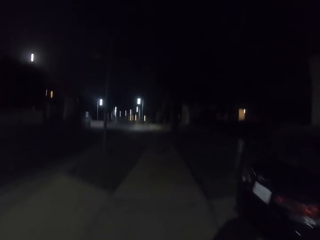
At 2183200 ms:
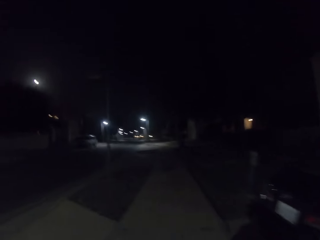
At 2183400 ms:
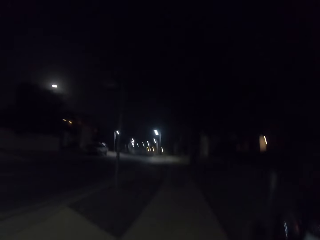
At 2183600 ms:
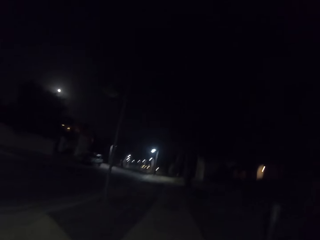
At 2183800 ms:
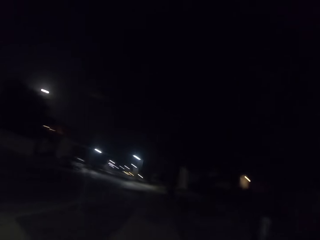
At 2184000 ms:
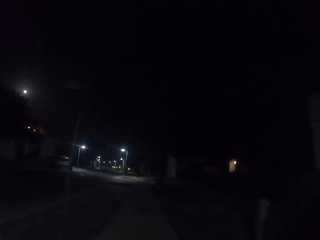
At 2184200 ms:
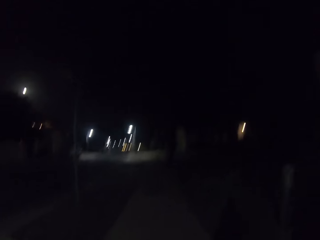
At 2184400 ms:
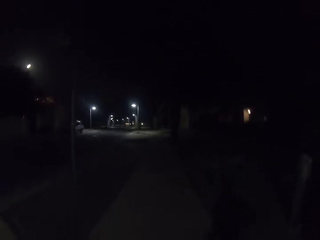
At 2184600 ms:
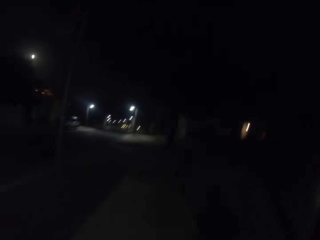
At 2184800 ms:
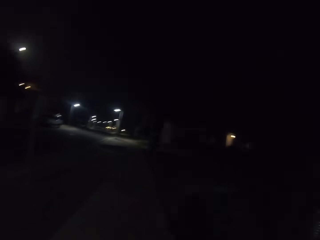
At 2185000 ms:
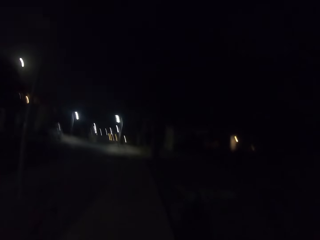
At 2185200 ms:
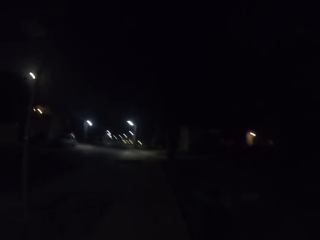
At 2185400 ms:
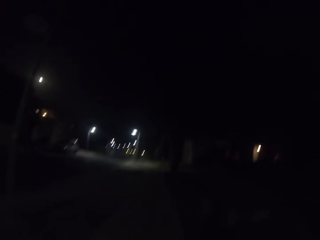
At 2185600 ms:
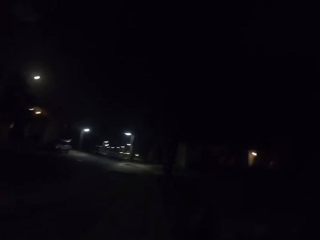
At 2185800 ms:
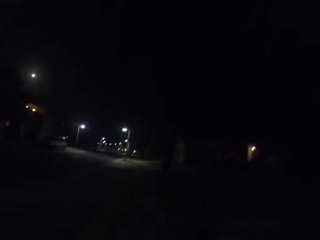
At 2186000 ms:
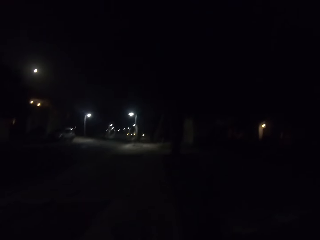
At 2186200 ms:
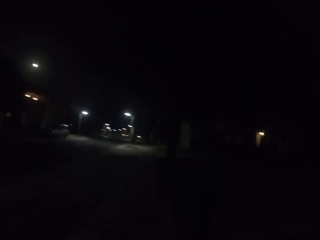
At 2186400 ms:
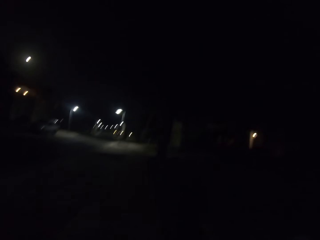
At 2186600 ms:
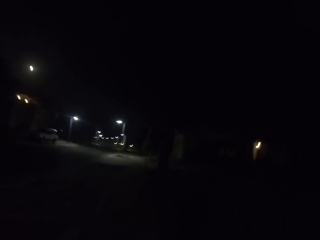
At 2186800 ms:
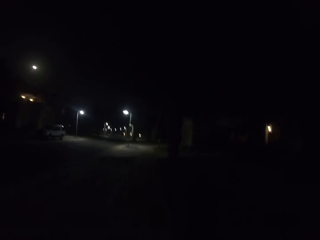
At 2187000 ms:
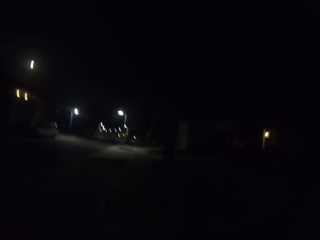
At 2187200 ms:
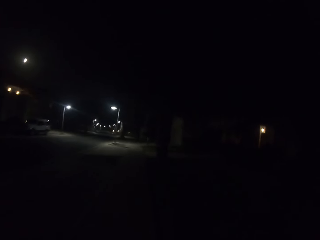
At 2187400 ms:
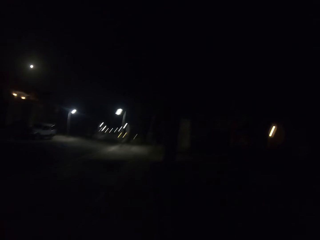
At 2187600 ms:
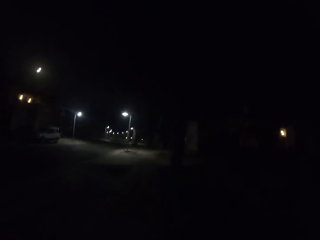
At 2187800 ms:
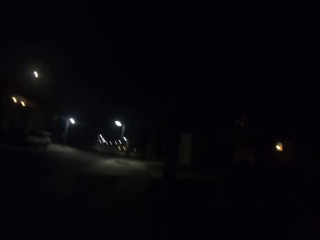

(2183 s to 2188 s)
The camera wearer jogs on the sidewalk.

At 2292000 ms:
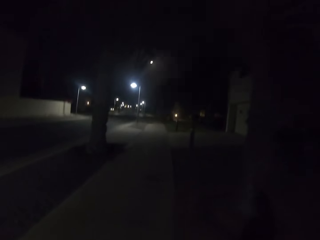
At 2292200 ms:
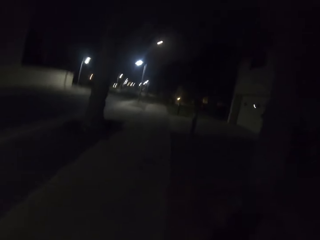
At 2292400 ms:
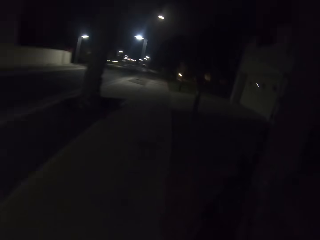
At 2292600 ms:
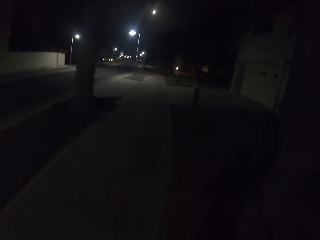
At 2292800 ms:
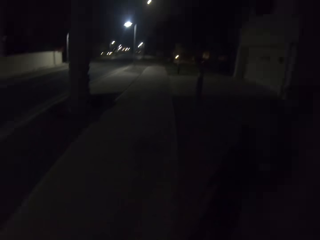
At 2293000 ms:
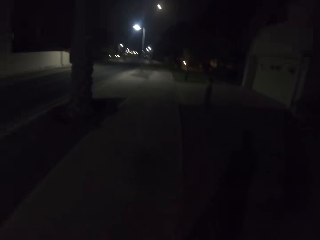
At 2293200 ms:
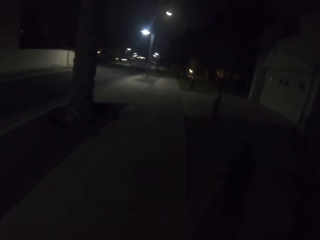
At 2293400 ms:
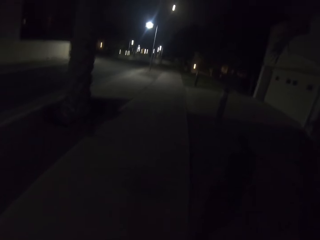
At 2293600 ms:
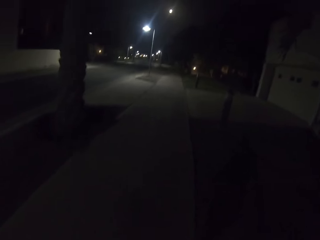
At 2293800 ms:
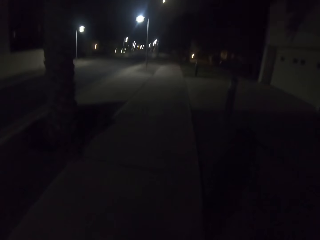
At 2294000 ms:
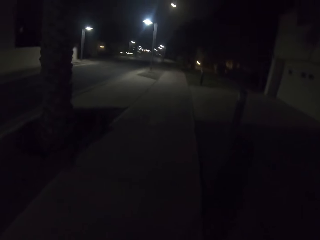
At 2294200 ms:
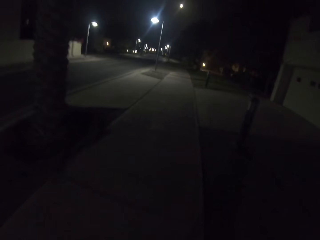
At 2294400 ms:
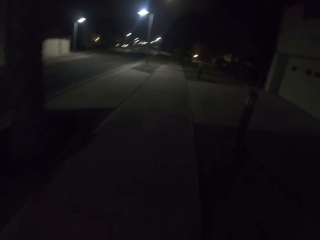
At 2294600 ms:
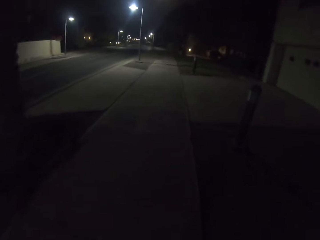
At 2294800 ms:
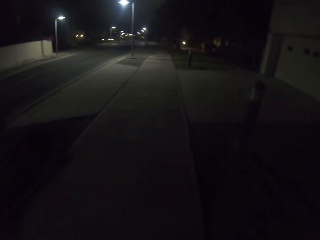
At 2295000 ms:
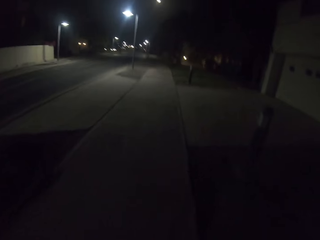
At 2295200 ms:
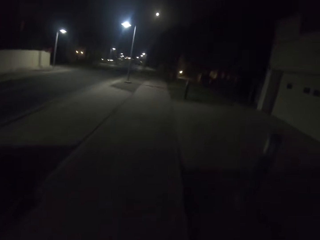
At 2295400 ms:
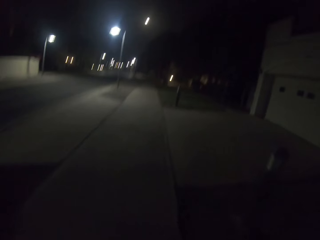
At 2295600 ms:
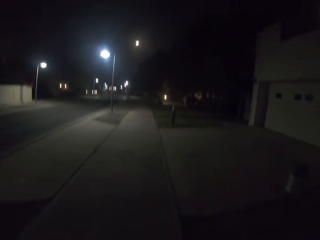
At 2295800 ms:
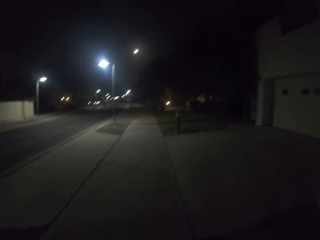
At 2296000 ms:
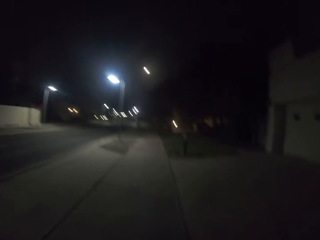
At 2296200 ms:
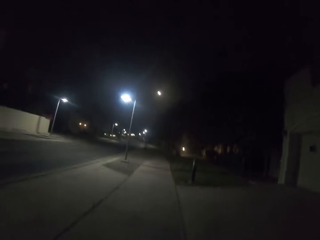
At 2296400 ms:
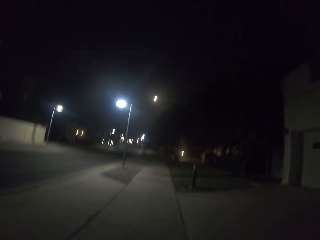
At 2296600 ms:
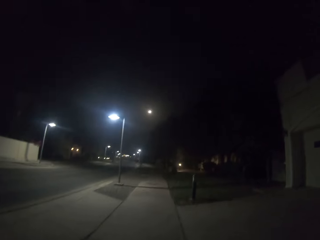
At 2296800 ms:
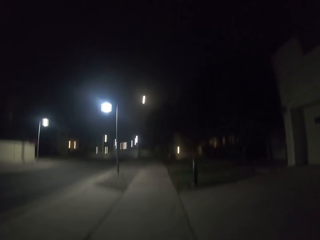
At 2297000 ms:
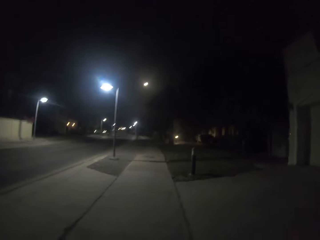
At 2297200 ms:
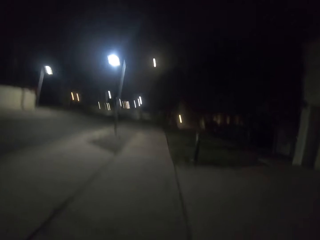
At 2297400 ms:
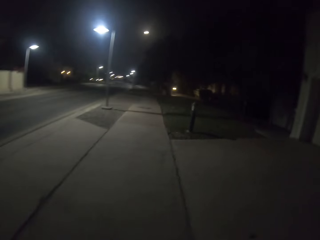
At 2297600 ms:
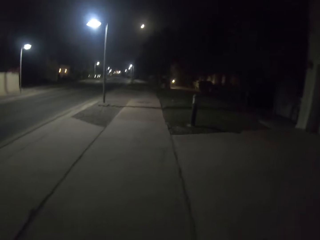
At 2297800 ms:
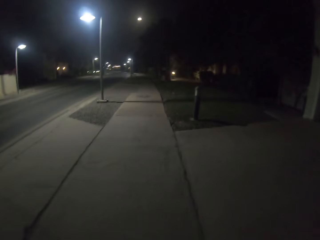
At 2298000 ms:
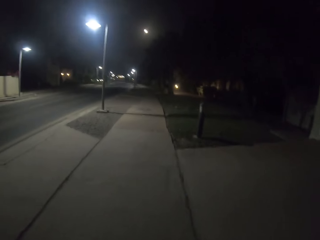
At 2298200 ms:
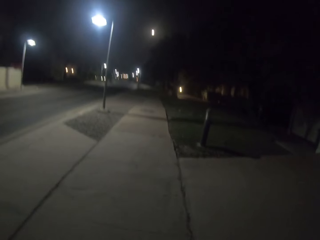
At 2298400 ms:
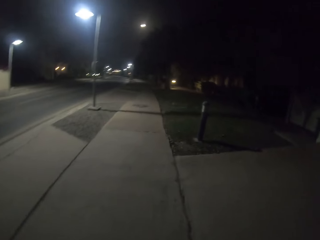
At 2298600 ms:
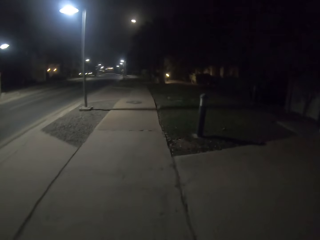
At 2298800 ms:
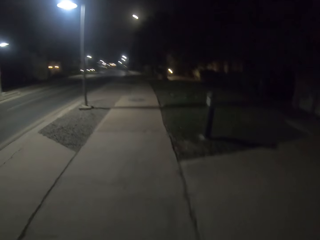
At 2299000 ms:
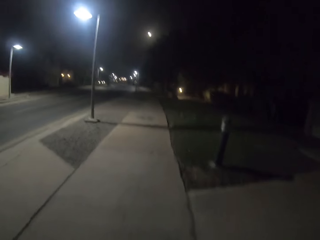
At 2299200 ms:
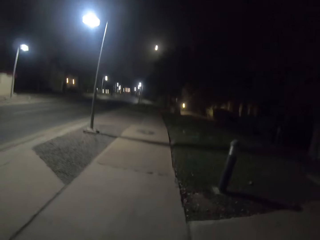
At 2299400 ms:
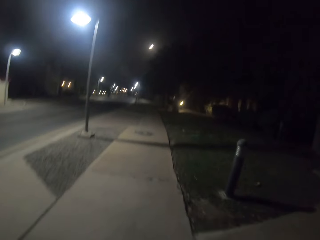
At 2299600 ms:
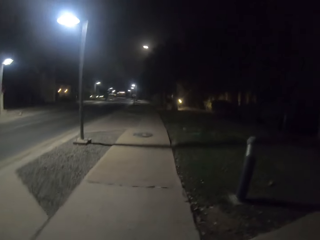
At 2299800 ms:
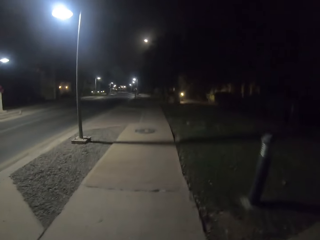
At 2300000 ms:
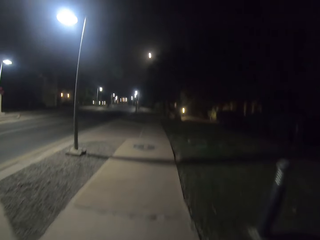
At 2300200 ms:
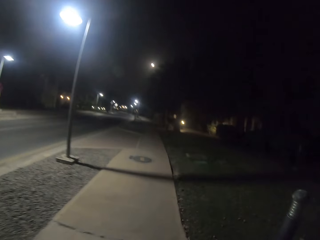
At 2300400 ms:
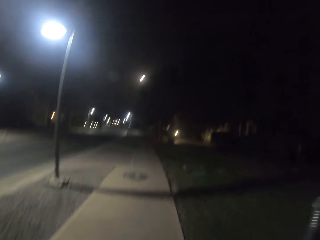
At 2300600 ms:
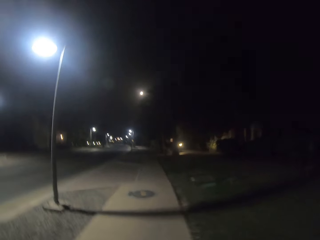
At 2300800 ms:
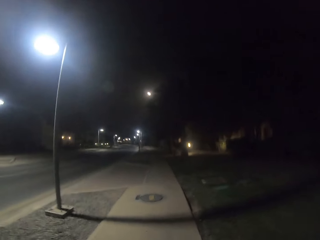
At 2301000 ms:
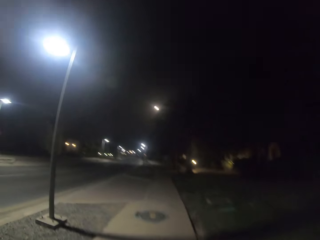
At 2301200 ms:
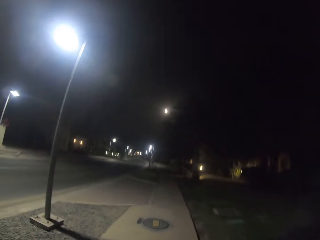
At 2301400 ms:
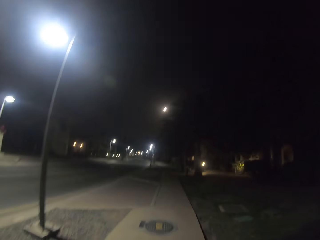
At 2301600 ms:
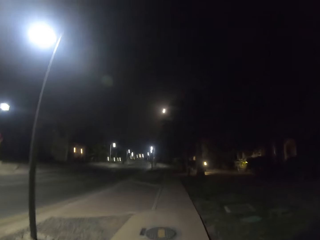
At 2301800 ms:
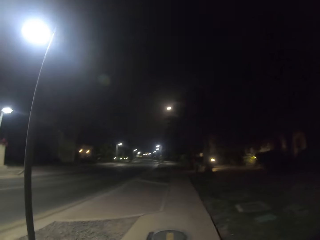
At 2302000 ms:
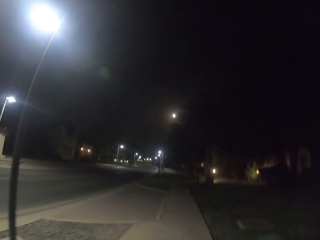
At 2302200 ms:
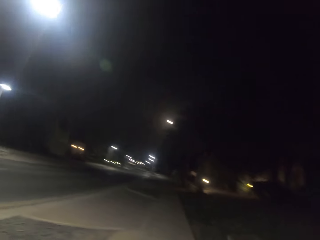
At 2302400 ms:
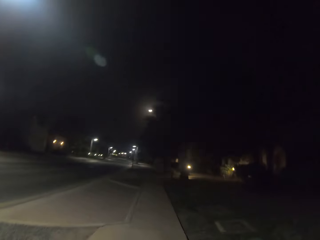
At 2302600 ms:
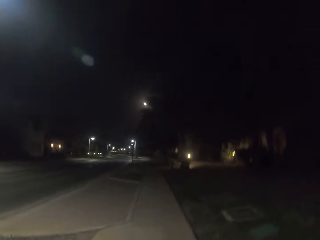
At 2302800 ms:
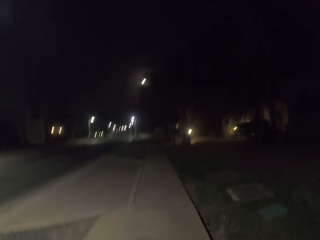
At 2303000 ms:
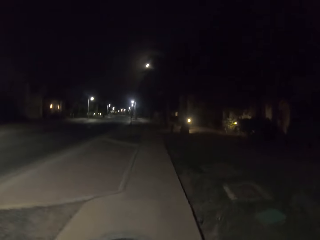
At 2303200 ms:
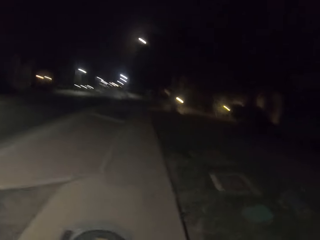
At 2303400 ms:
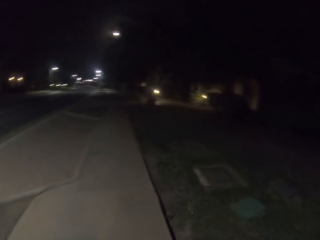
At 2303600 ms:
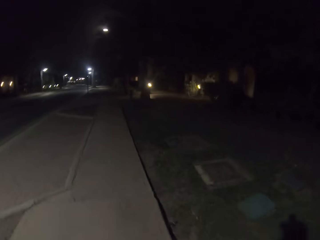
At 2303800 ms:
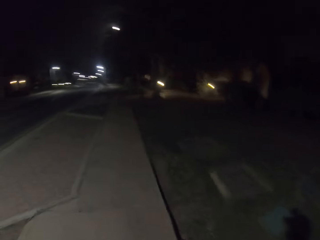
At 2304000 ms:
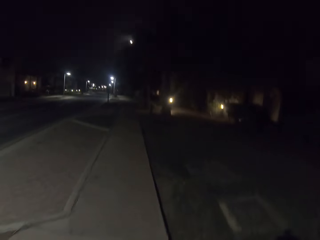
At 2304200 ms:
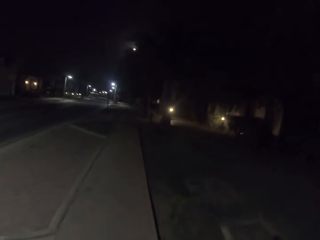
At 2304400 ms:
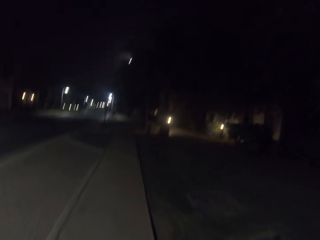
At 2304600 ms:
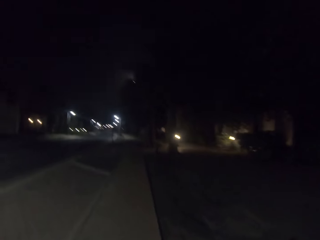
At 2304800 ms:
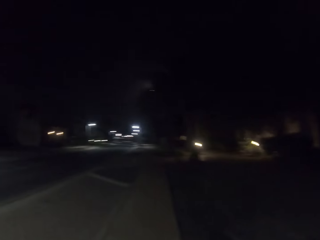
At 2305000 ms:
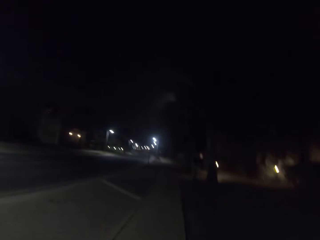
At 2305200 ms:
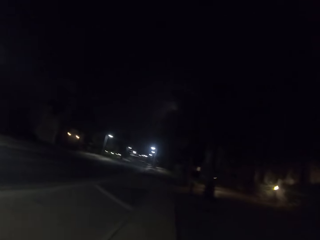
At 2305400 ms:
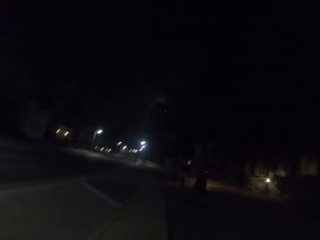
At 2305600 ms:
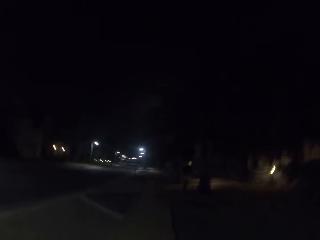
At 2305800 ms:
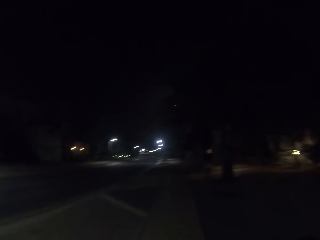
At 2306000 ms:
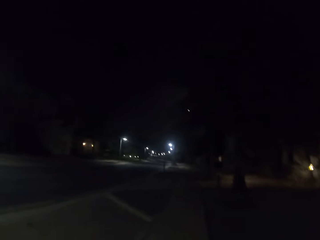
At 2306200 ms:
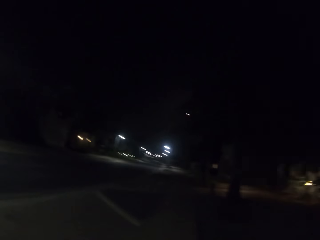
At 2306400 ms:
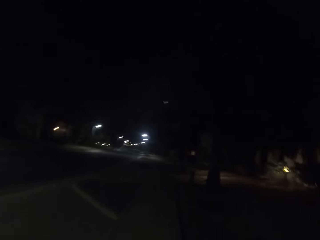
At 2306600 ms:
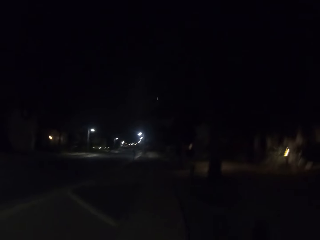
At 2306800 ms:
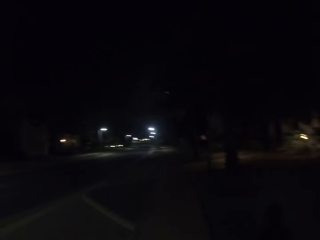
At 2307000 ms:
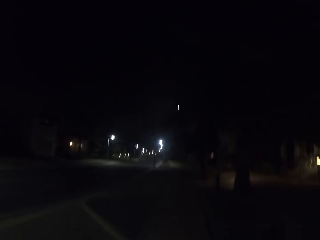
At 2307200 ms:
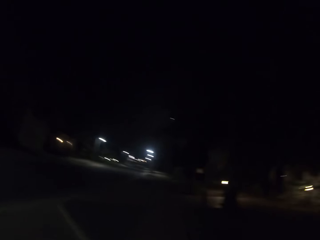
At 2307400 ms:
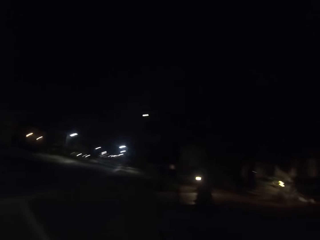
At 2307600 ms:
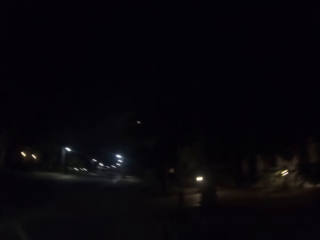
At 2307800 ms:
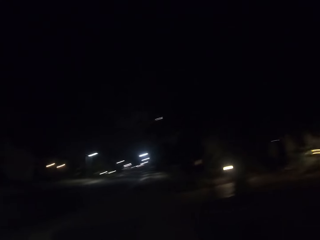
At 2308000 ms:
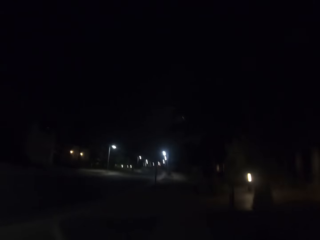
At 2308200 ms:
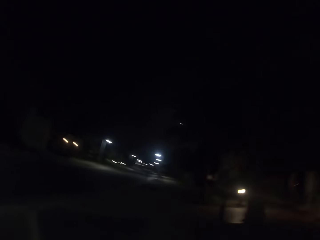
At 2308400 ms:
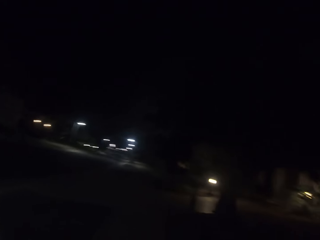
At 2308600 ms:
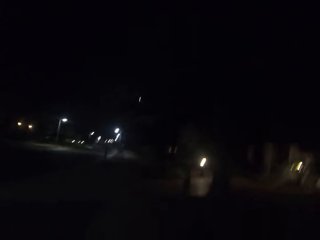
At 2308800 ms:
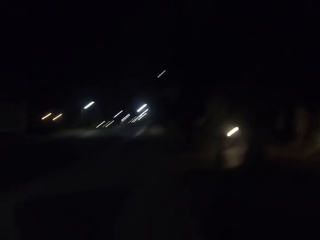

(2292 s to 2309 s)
The camera wearer walks on the sidewalk.
